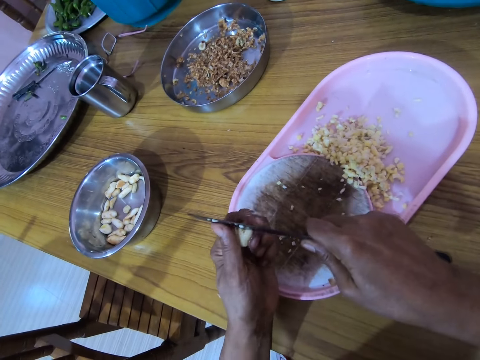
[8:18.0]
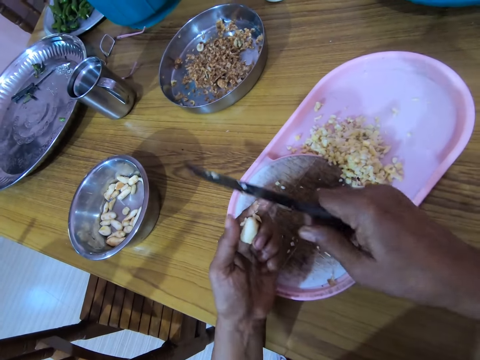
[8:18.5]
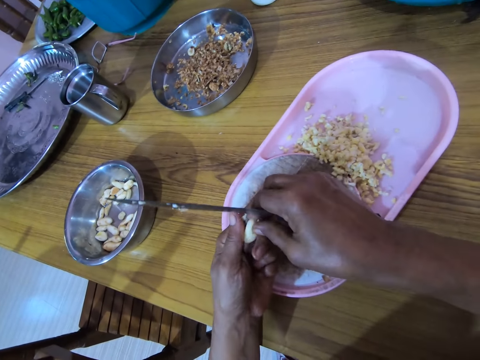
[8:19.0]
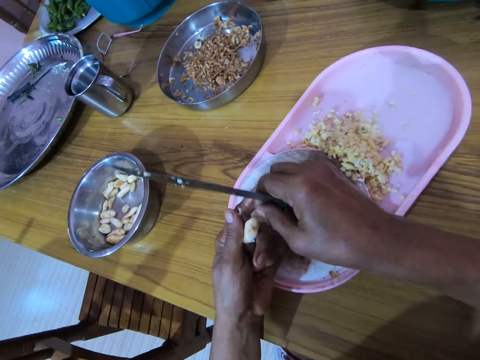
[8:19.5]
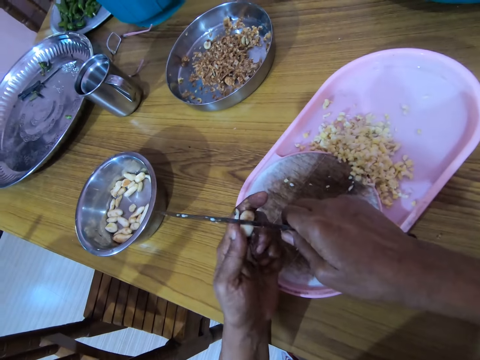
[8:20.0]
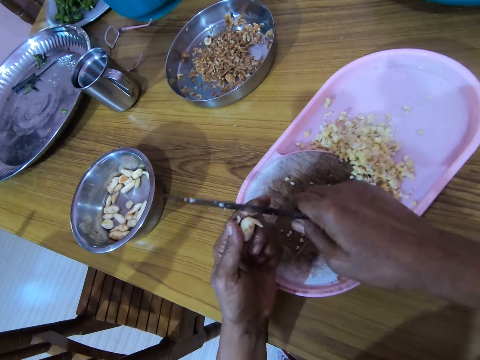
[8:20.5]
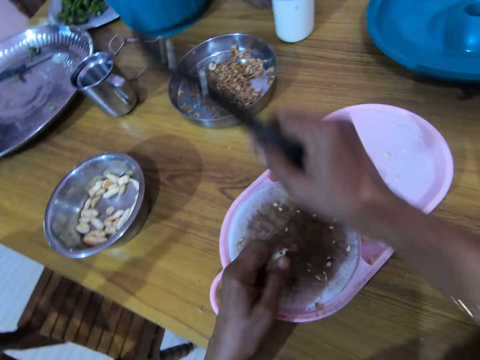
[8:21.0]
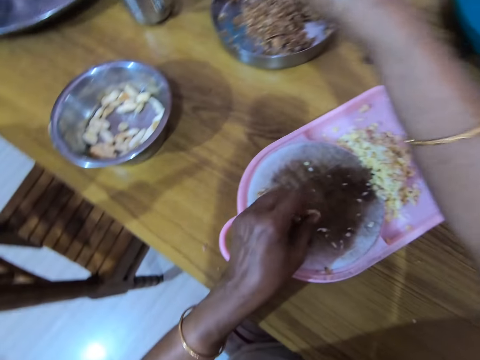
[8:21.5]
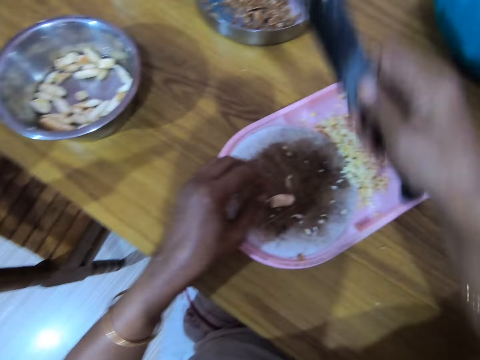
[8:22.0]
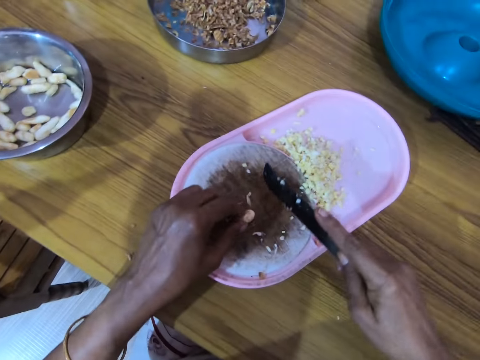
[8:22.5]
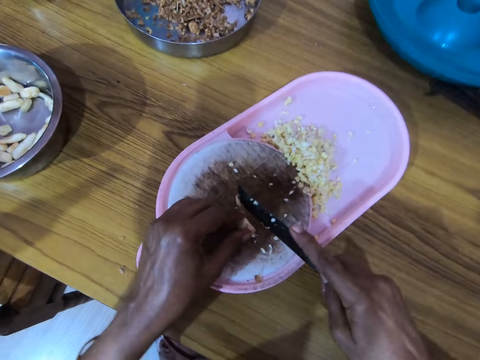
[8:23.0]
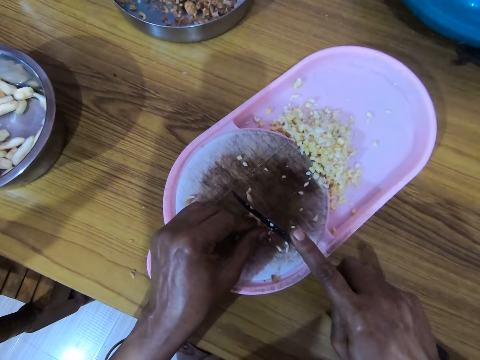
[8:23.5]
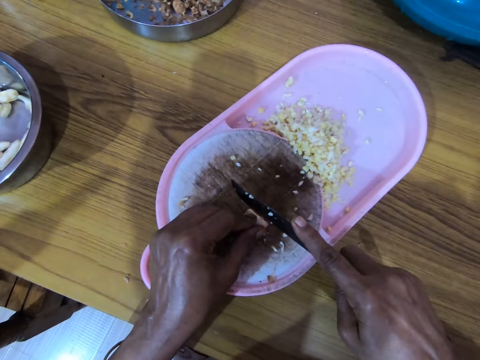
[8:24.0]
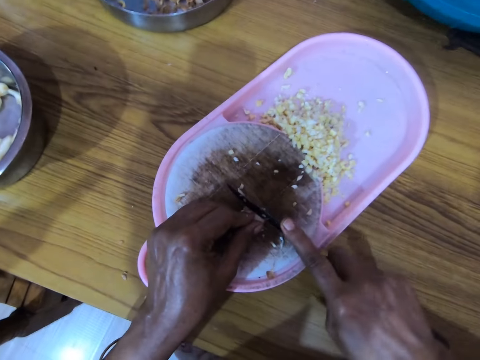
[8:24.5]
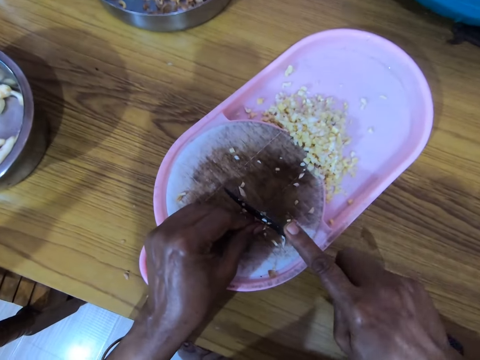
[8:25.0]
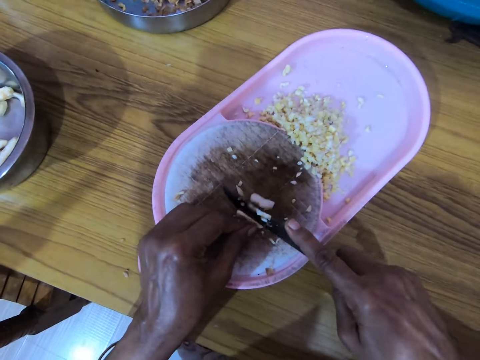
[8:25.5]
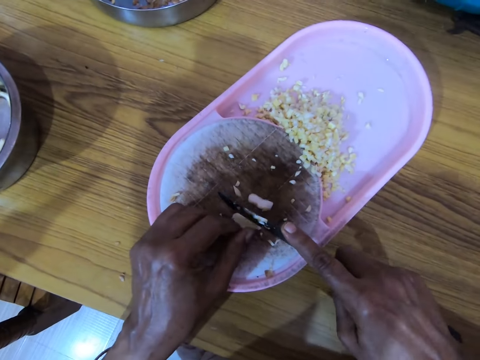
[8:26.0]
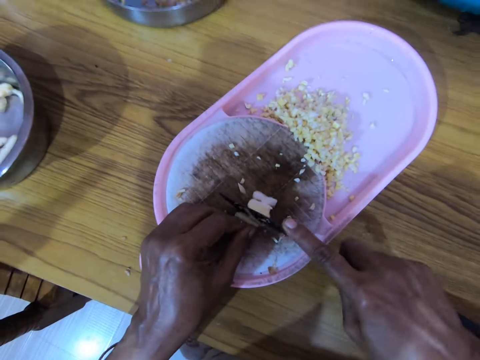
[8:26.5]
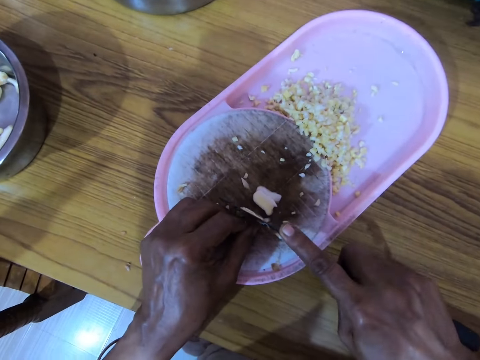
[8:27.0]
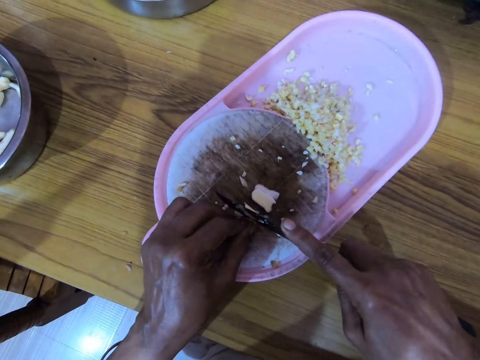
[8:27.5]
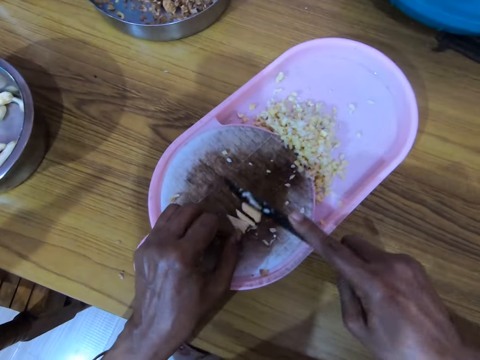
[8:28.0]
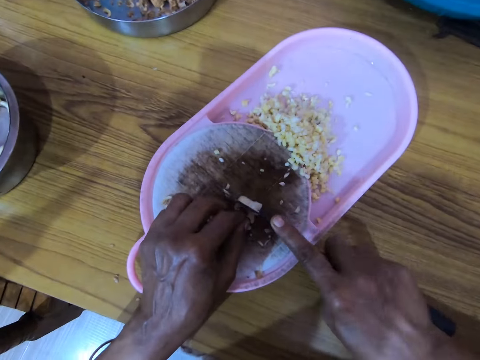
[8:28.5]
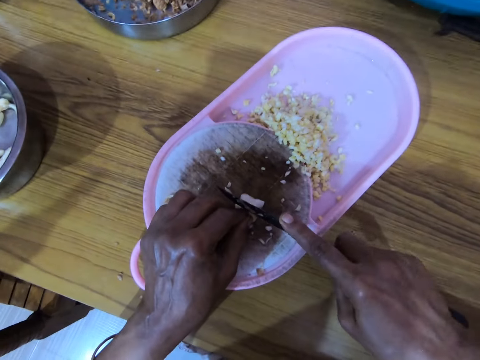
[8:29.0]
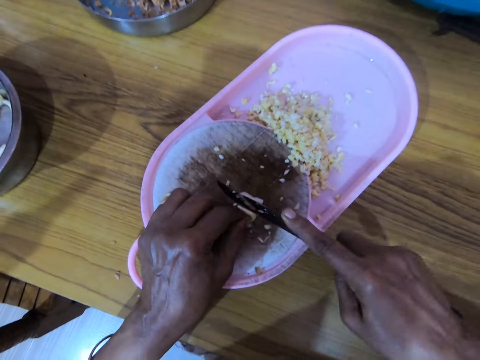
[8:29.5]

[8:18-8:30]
The camera wearer picks up a peel. He touches the cut piece of nut or ginger with his right hand. He peels the ginger, throws peels, and places the ginger on a chopping board. He puts the cut piece of nut on the basin with his right hand. He rotates the ginger. He cuts the nut with the knife with his right hand.

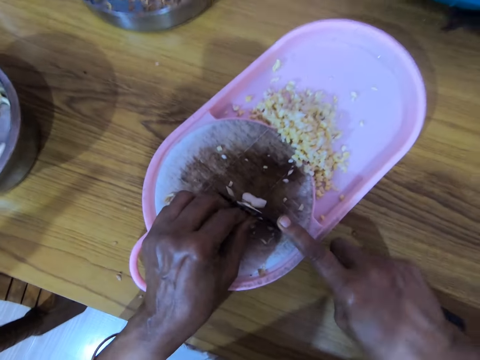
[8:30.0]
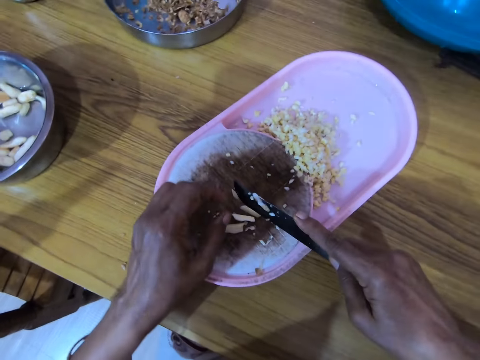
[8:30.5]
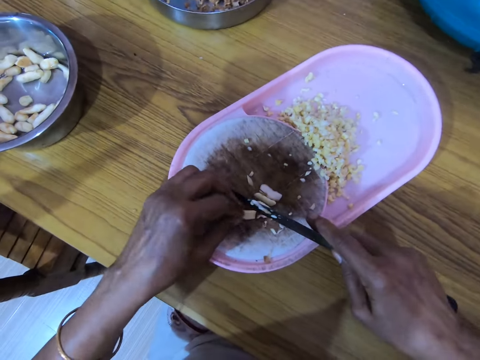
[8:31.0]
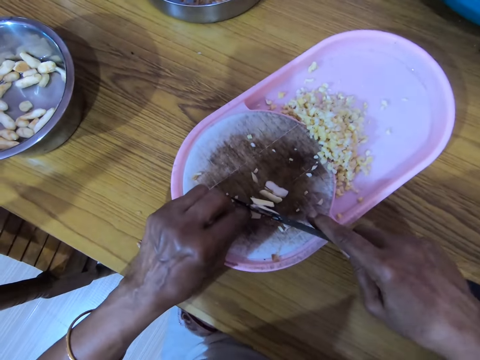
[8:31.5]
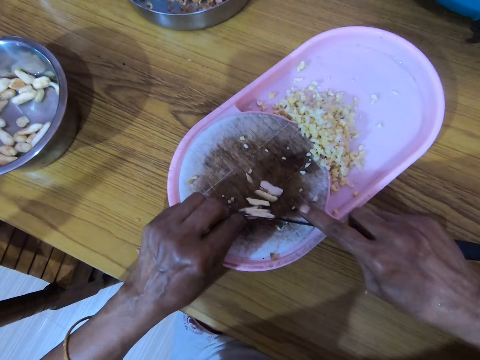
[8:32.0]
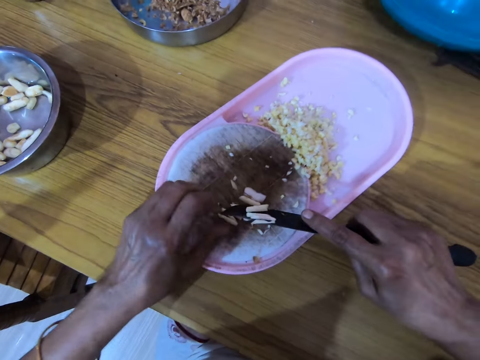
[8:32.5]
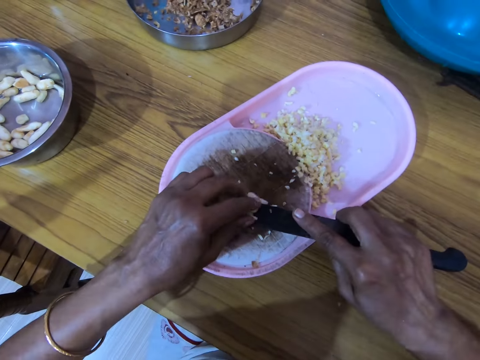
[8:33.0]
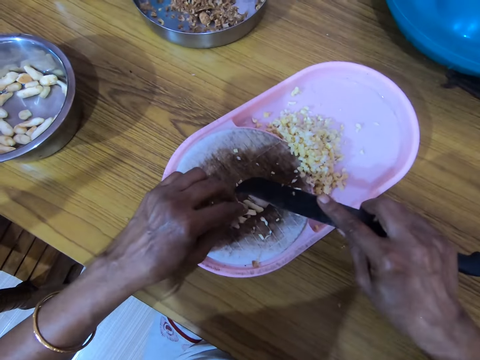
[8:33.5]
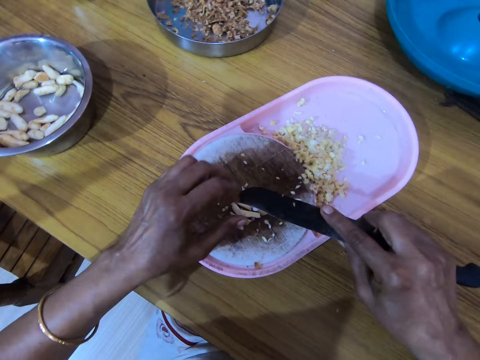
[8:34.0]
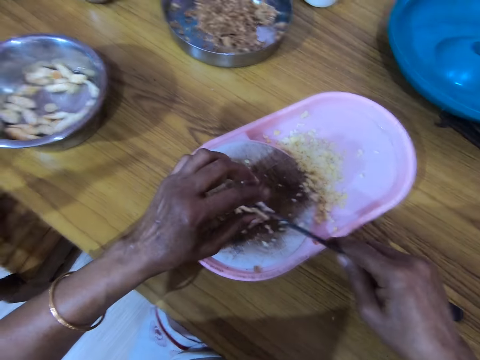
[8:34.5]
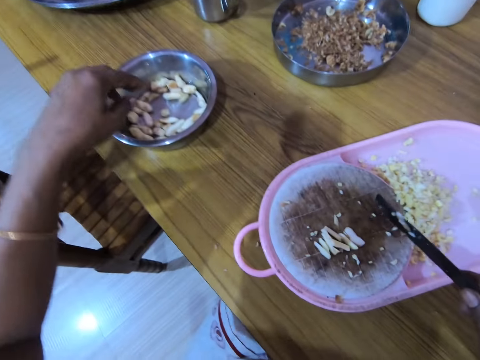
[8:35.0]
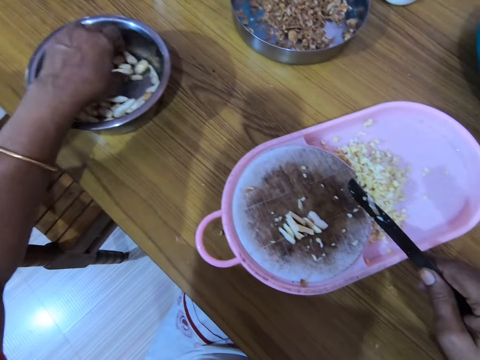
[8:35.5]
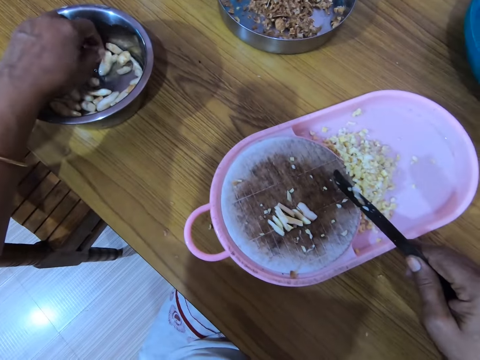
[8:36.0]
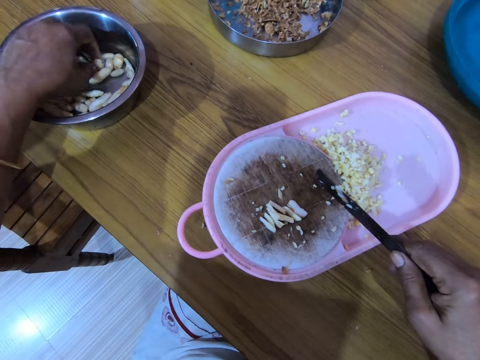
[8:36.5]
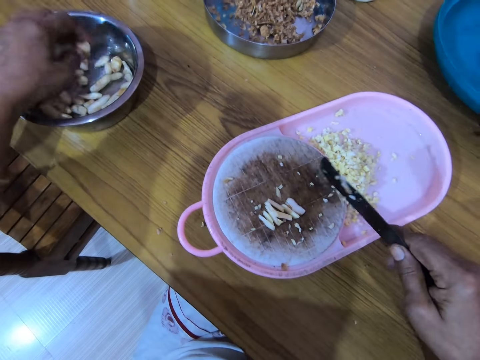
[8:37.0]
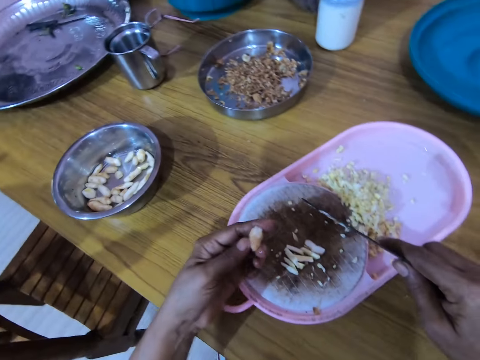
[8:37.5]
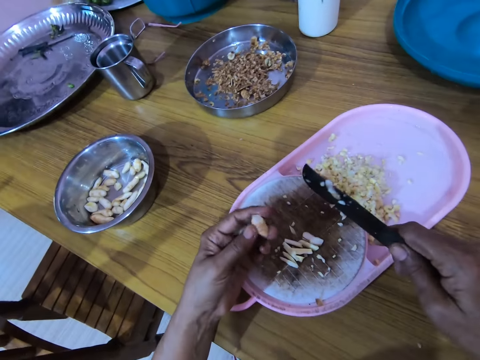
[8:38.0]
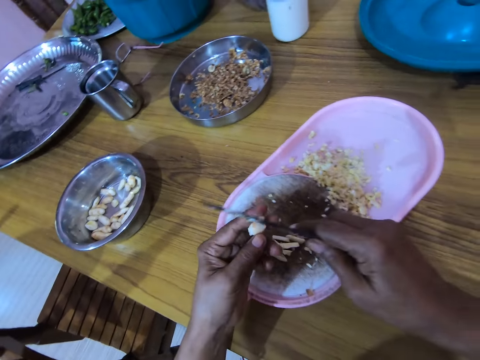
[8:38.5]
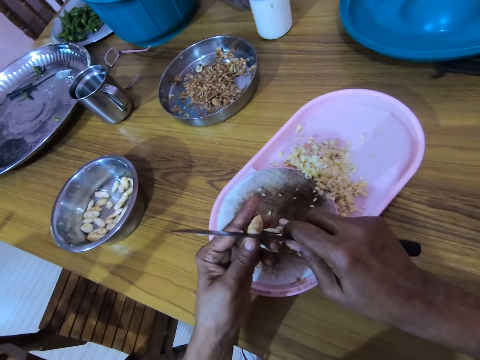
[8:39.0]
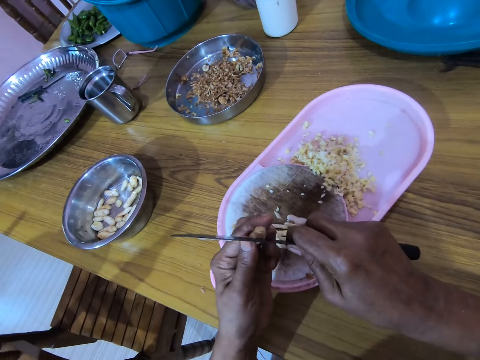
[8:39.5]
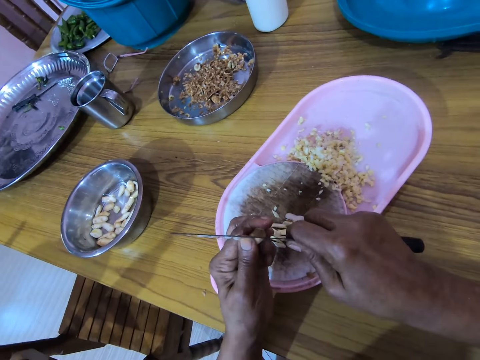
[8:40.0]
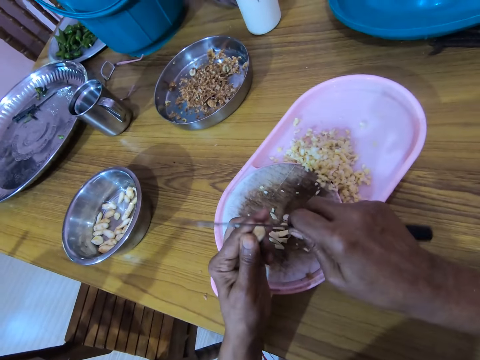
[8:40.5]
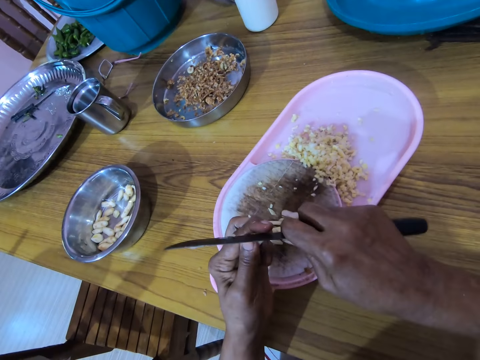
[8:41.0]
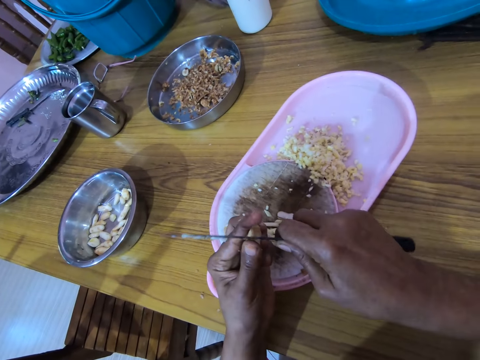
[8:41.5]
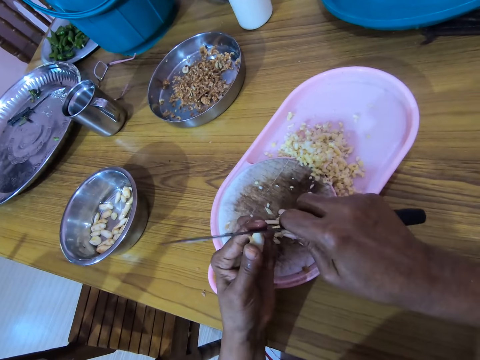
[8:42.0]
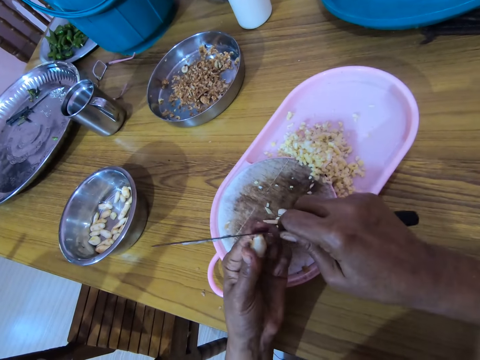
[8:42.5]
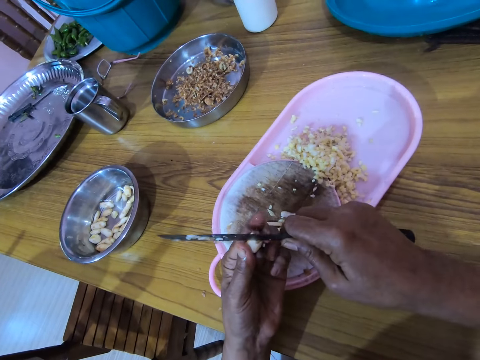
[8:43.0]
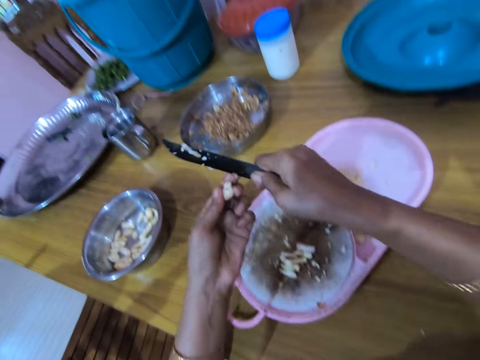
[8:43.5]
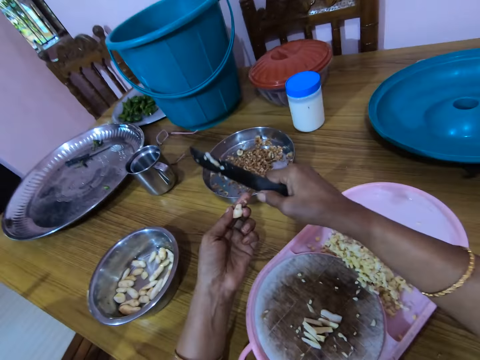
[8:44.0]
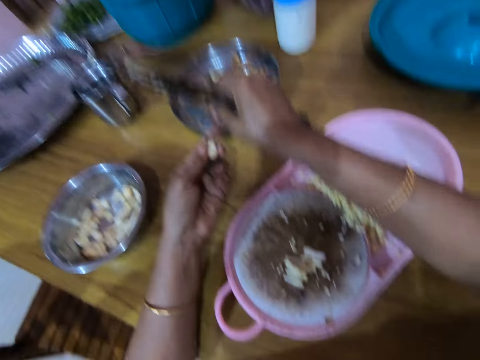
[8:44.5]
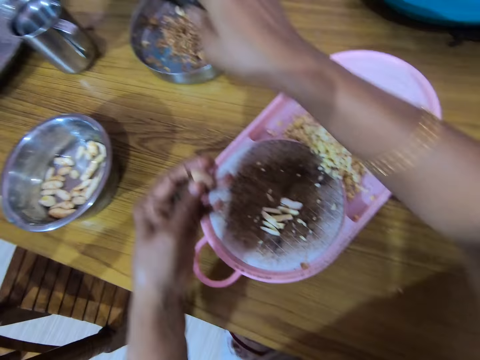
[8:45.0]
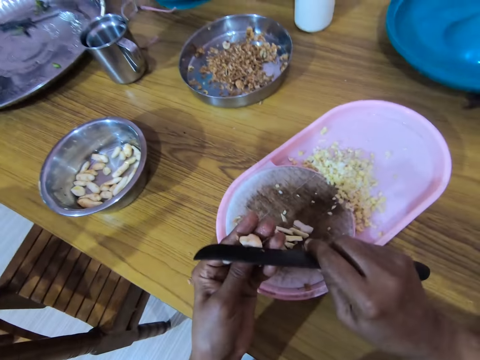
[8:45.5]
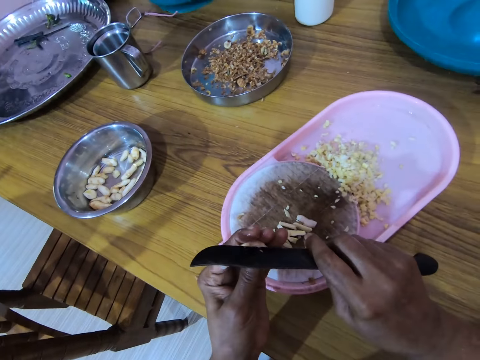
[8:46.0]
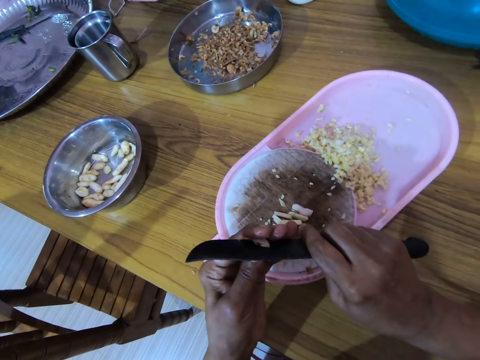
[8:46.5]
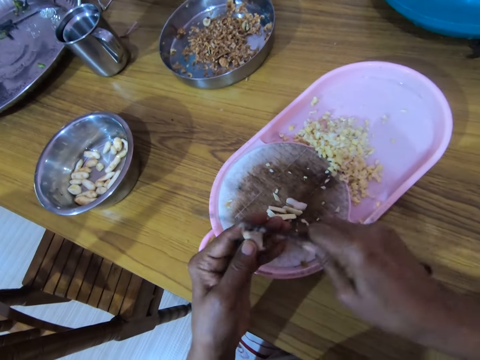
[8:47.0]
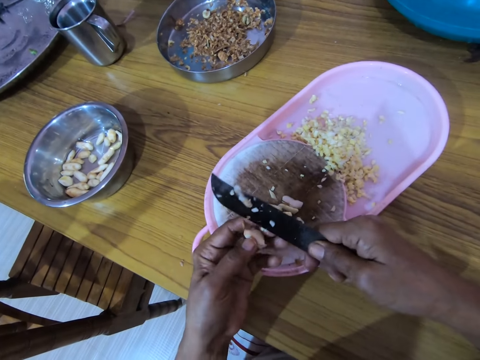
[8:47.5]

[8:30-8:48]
The camera wearer holds a ginger and chops the ginger. He wipes a knife. He removes the nuts from the knife with his left hand. He picks up a nut or ginger from the bowl with his left hand. He rotates the ginger and peels the ginger. He cuts the nut with the knife with his right hand. He picks up a peel and puts the peel in the bowl. He puts the cut piece of nut on the basin with his right hand. He cuts the ginger.
